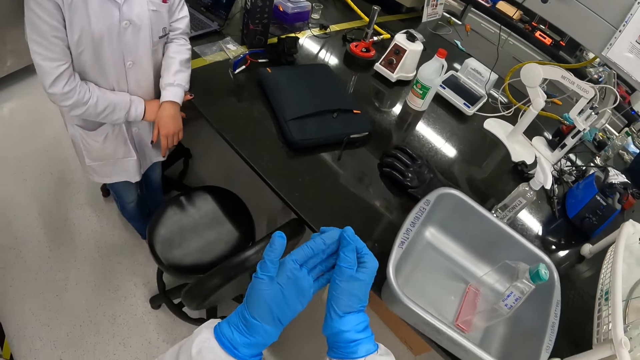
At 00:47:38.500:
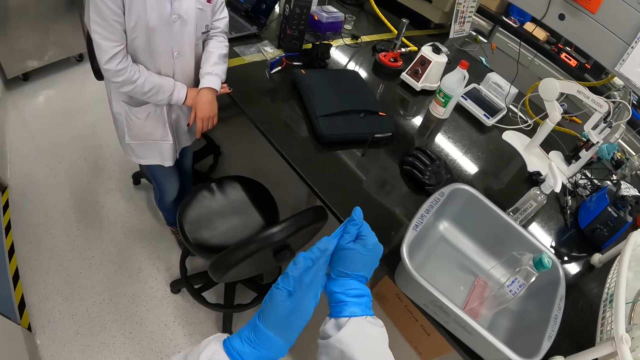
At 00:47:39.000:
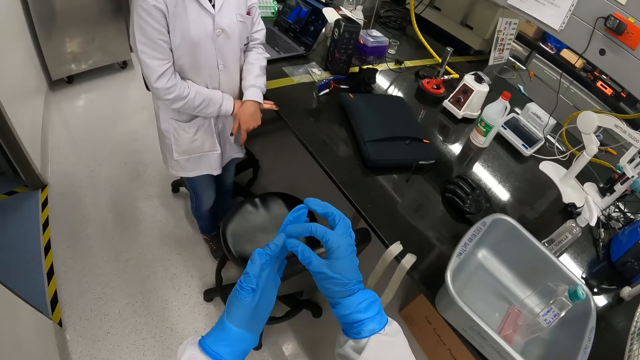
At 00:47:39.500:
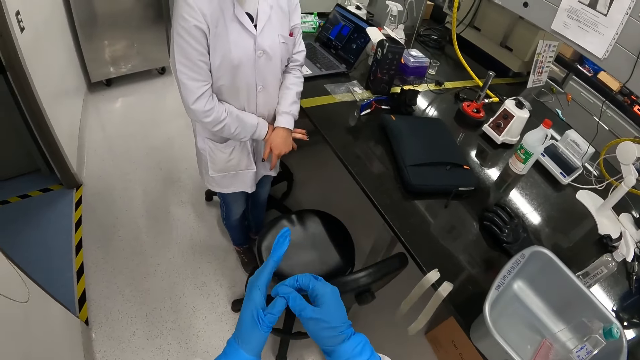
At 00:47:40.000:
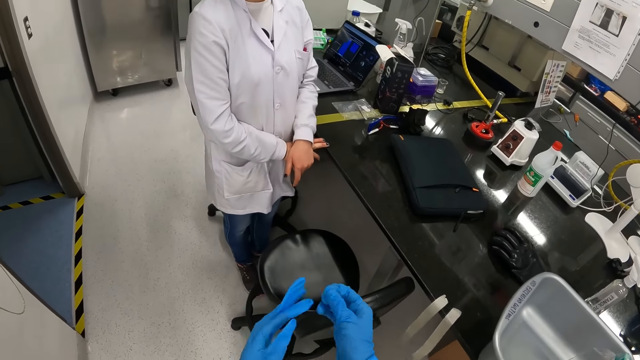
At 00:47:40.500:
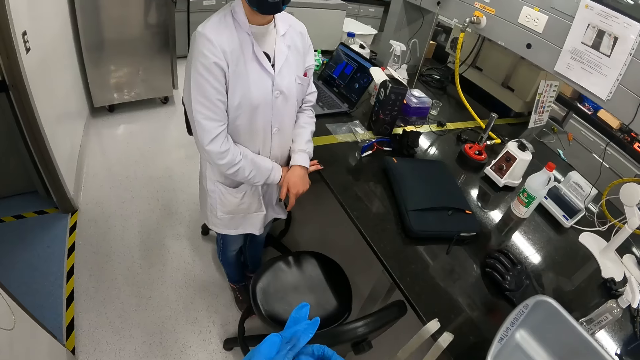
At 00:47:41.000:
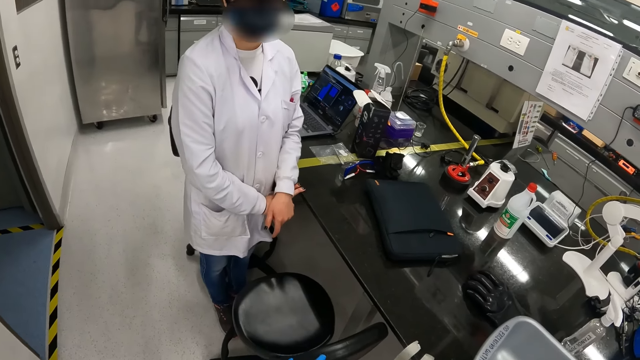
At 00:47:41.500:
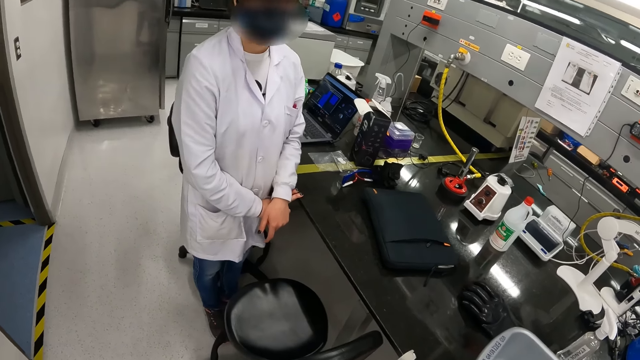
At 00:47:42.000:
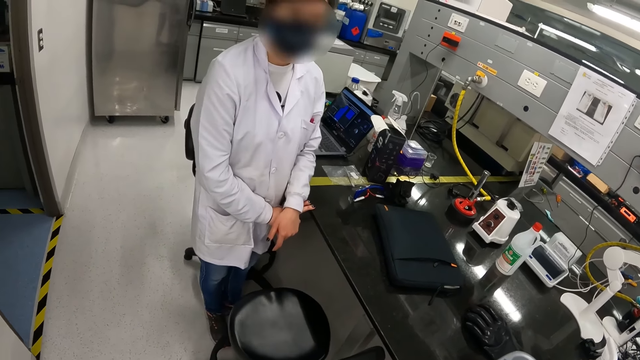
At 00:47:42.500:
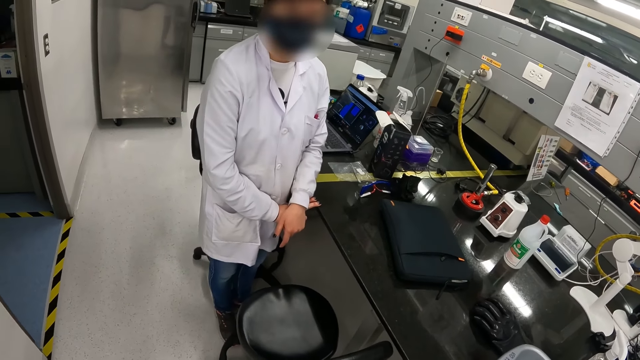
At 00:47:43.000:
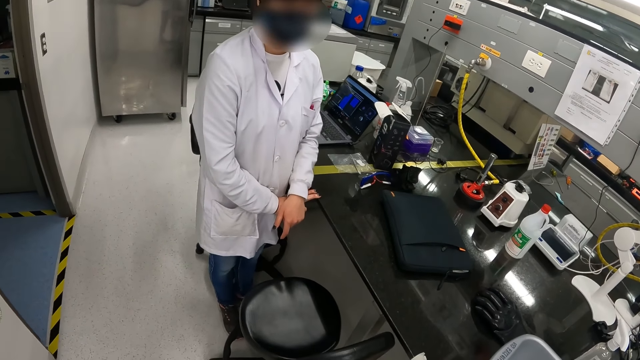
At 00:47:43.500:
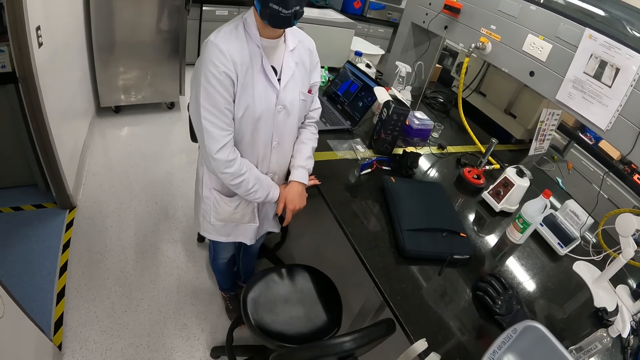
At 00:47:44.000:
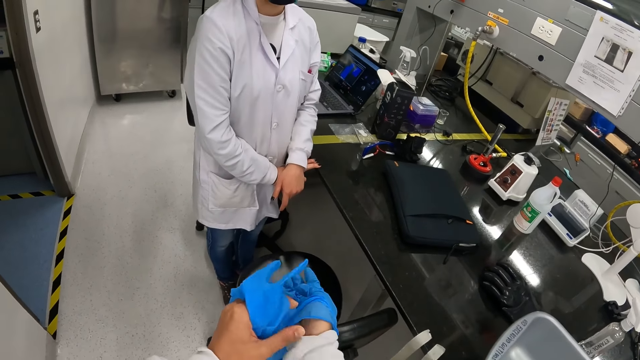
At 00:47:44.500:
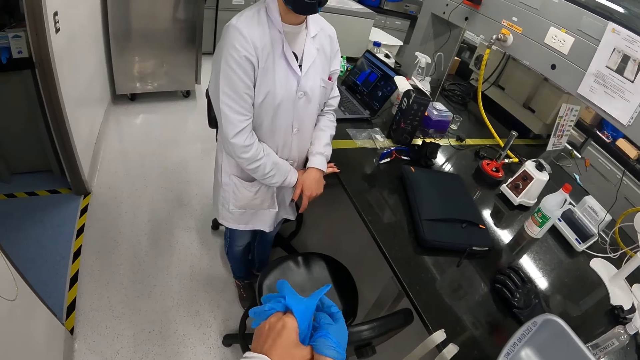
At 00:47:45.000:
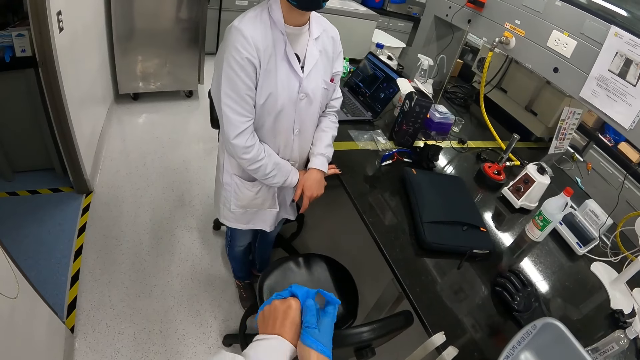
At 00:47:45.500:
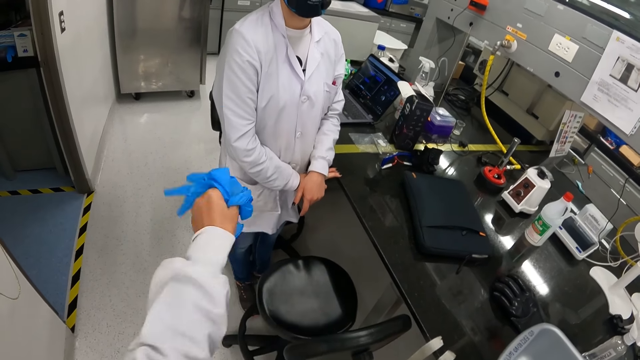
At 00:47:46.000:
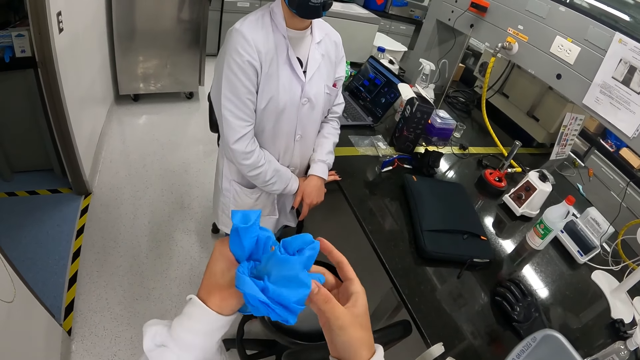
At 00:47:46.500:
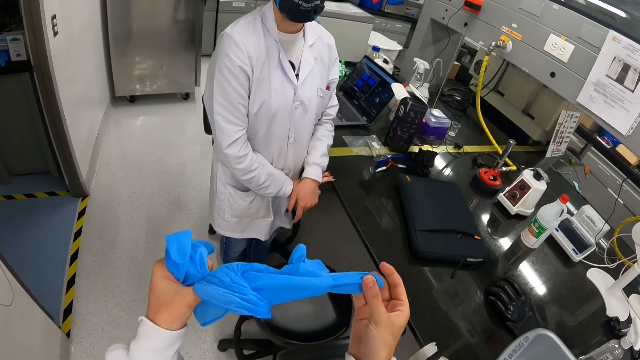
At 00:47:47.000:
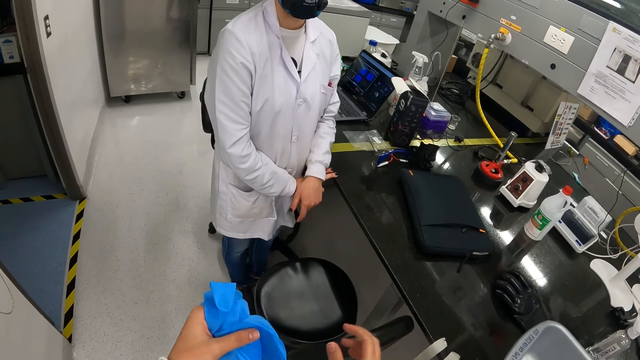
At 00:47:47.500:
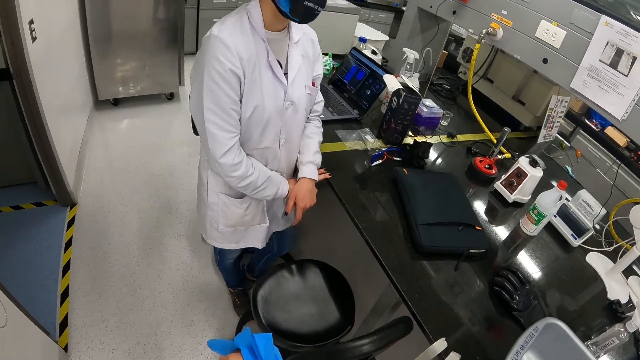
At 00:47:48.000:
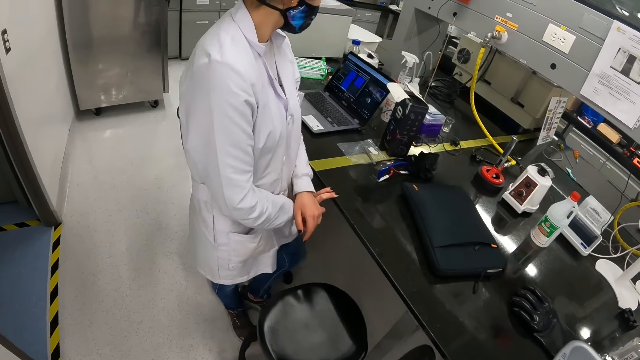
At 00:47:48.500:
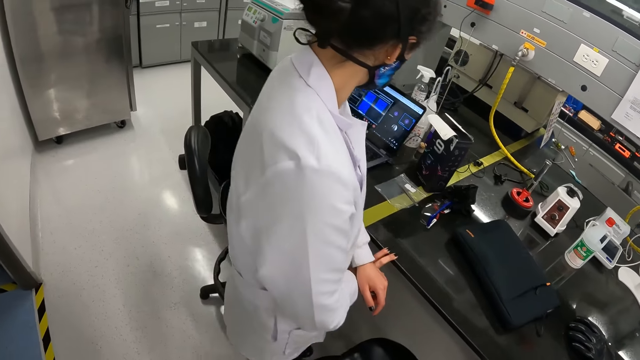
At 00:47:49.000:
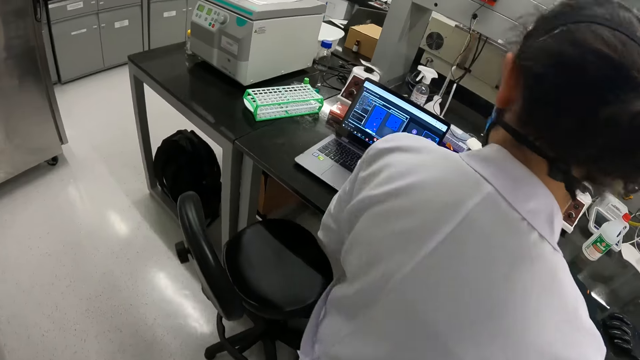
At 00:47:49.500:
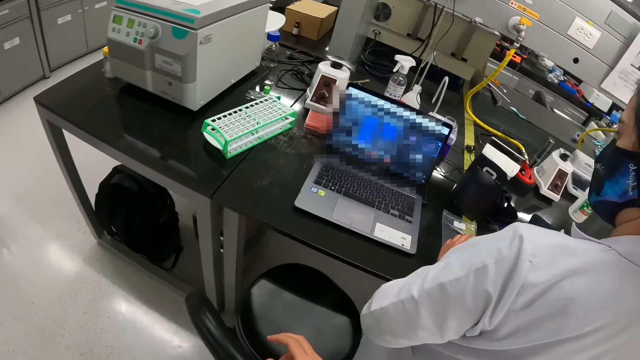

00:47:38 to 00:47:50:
The camera wearer removes a glove on his left hand with his right hand. He interacts with the lady. He removes a glove on his right hand with his left hand.

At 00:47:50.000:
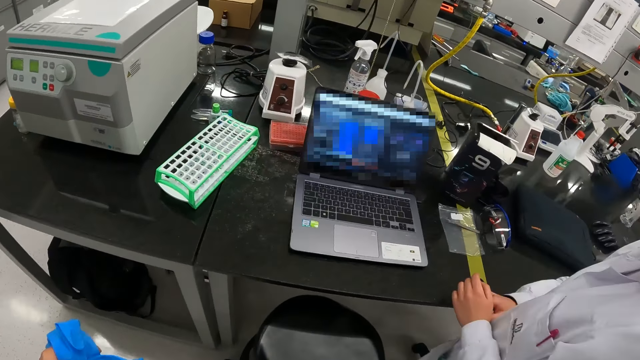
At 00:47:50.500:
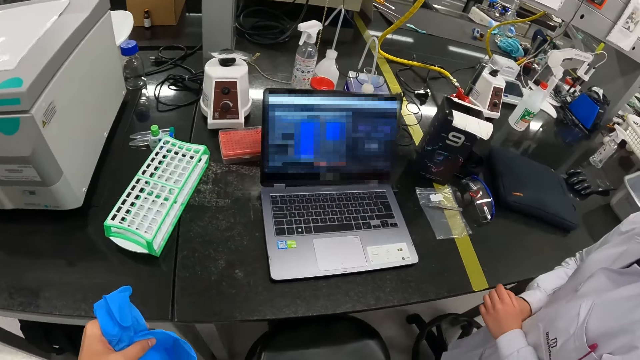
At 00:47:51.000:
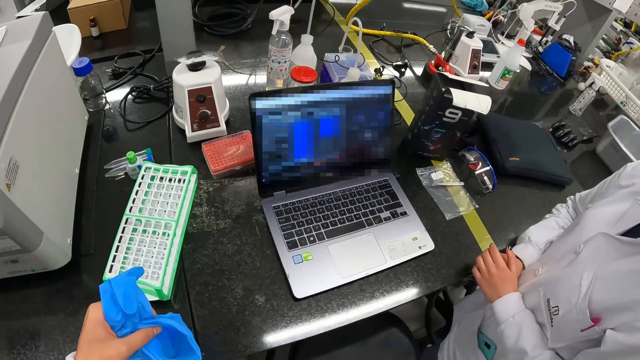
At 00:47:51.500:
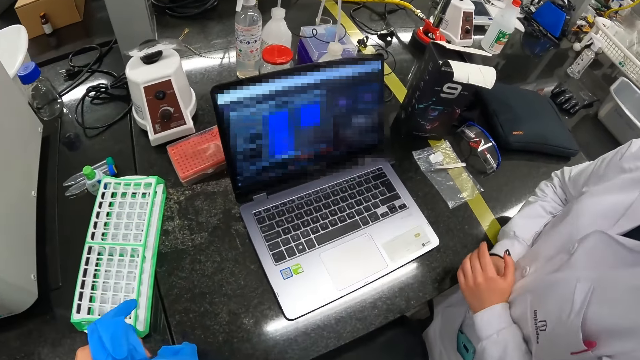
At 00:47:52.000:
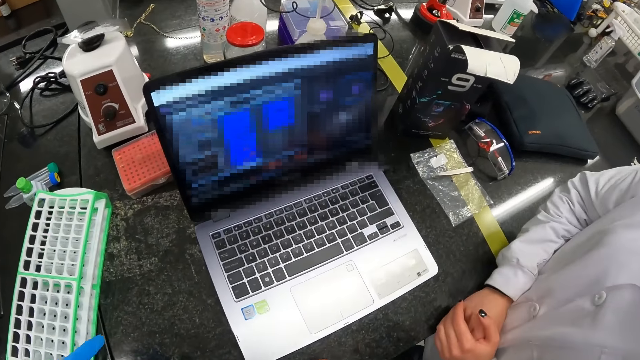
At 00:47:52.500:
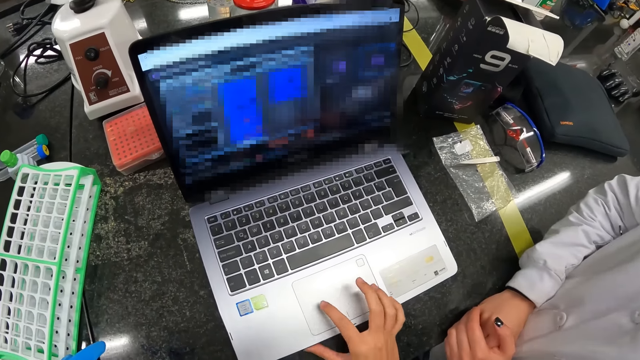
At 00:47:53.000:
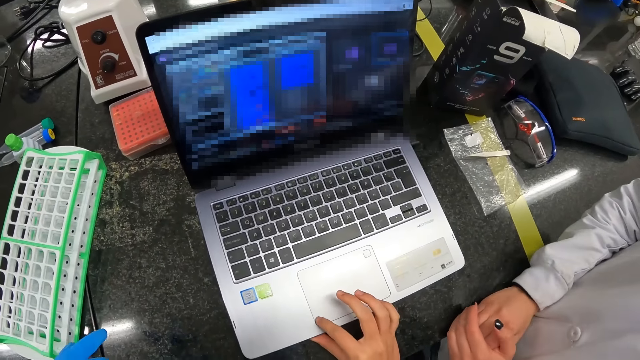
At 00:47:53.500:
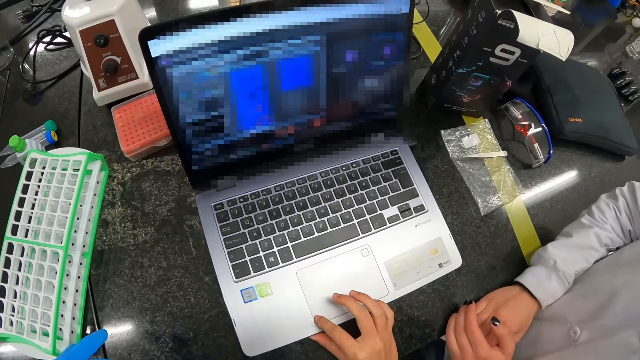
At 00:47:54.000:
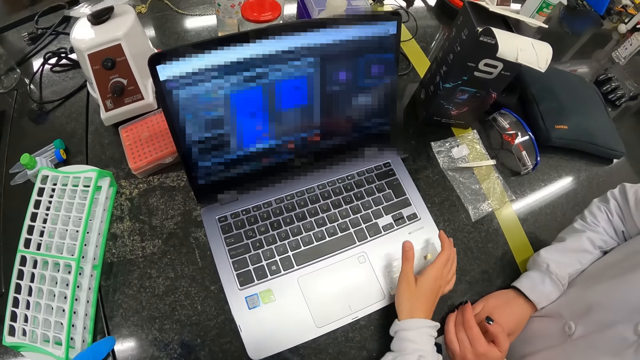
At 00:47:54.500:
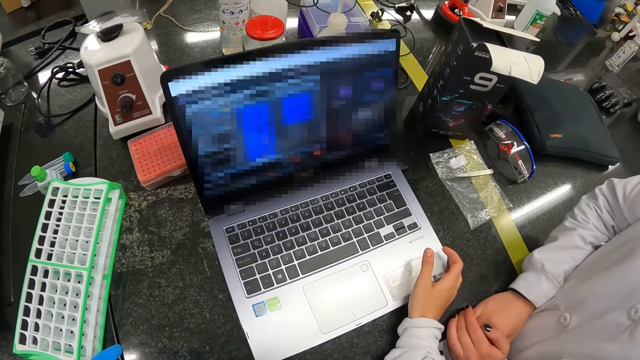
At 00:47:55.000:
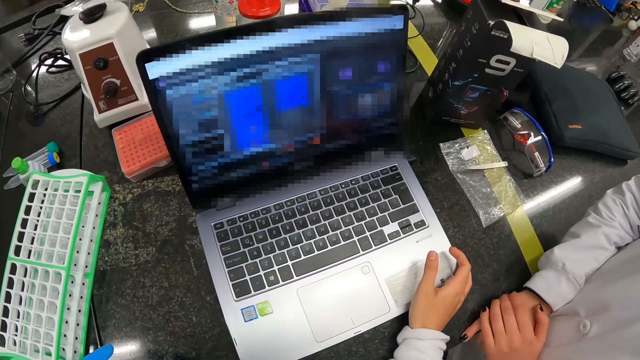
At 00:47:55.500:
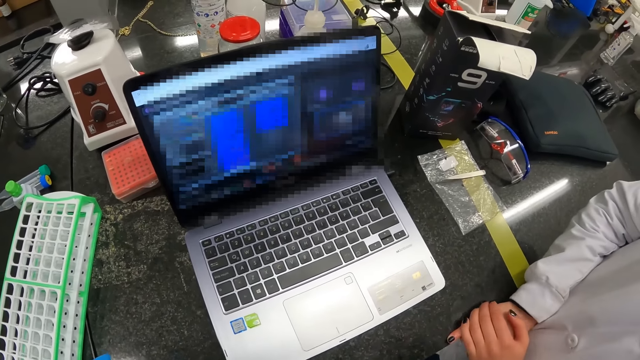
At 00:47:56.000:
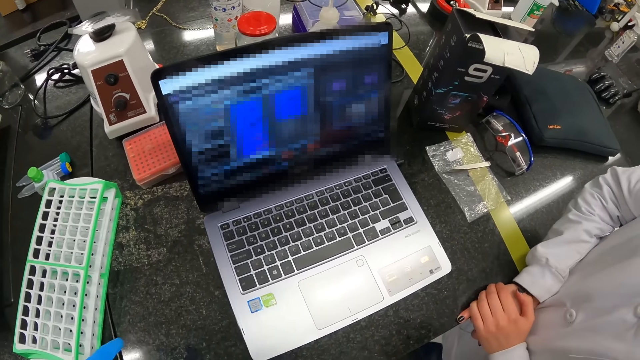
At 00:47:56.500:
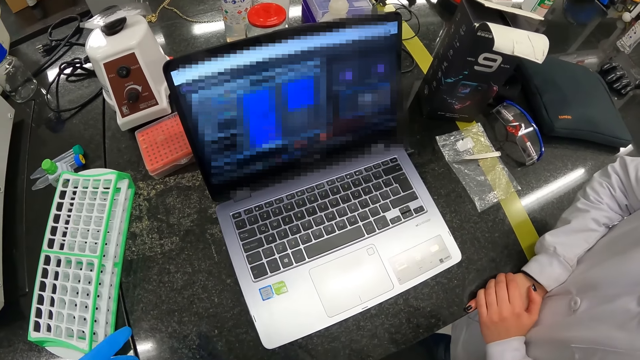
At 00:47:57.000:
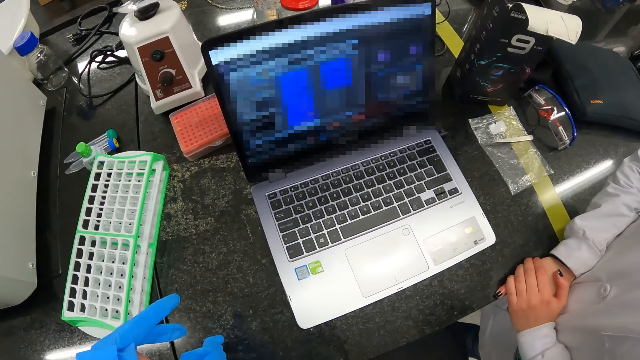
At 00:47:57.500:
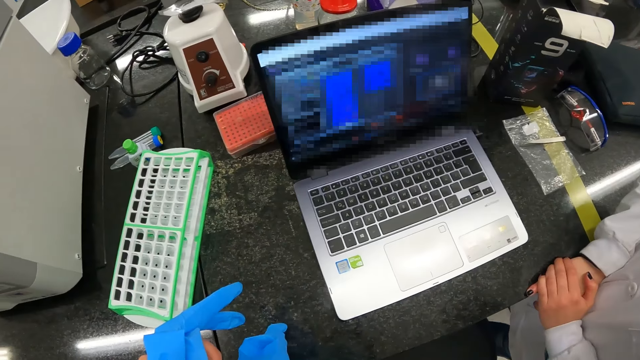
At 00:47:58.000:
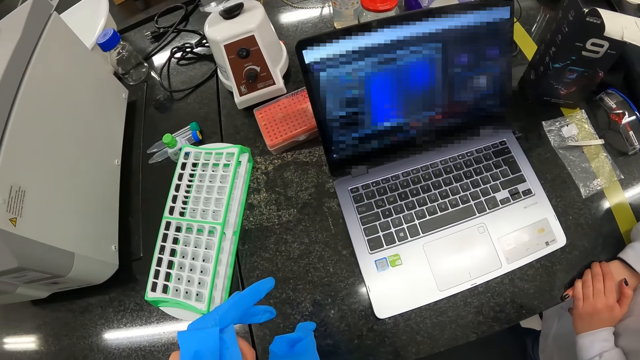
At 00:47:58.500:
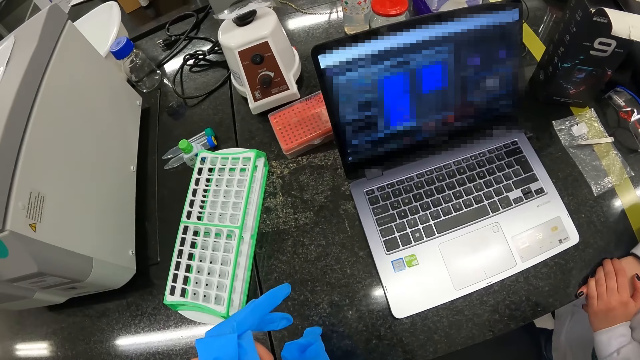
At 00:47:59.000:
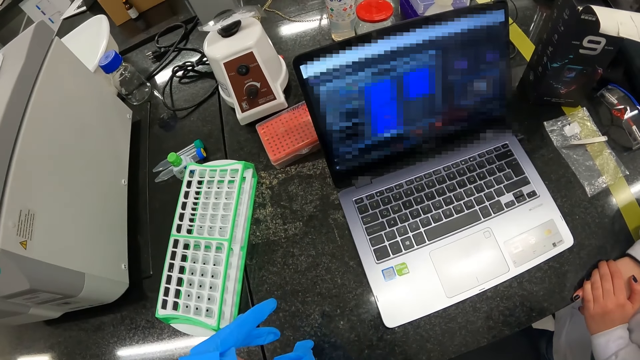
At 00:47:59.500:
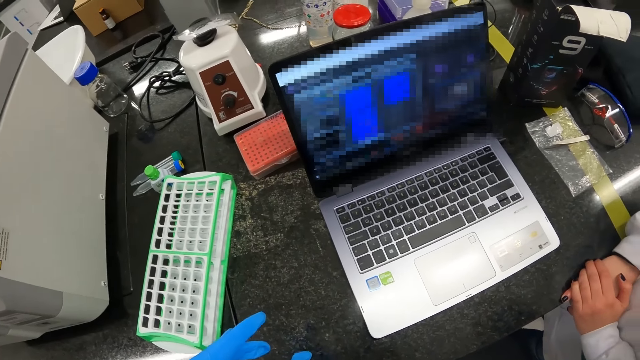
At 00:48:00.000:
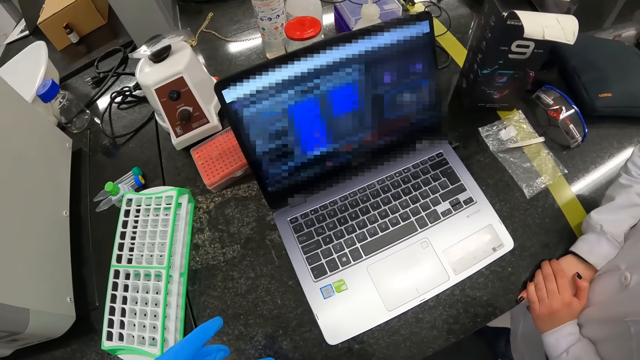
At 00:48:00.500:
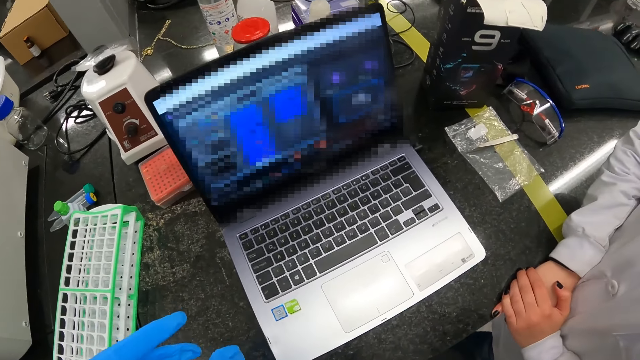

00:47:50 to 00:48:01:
The camera wearer operates a laptop with his hand.
